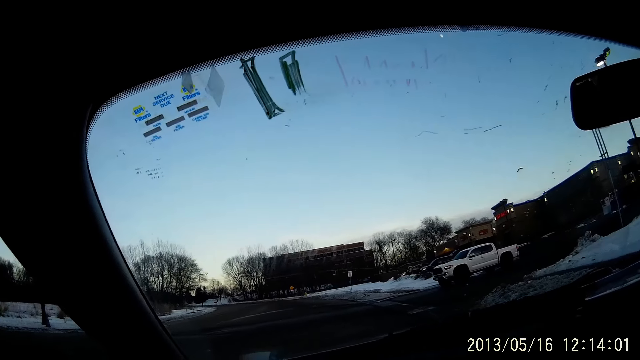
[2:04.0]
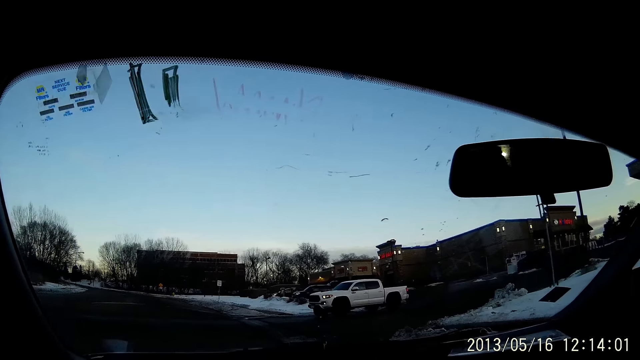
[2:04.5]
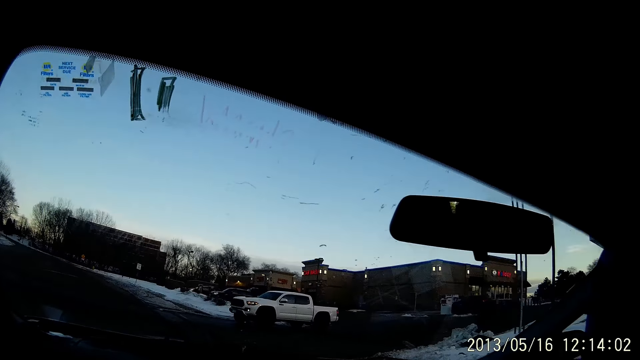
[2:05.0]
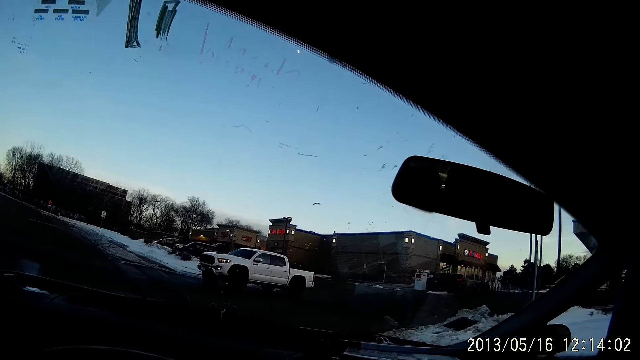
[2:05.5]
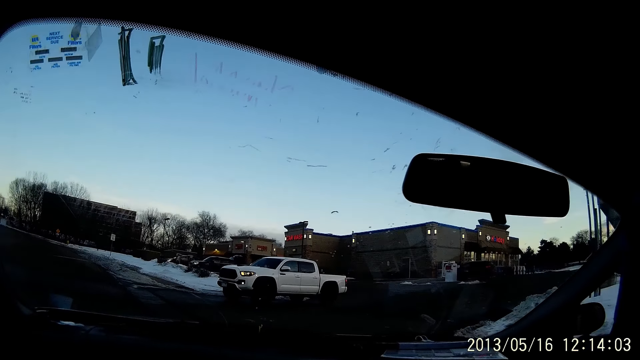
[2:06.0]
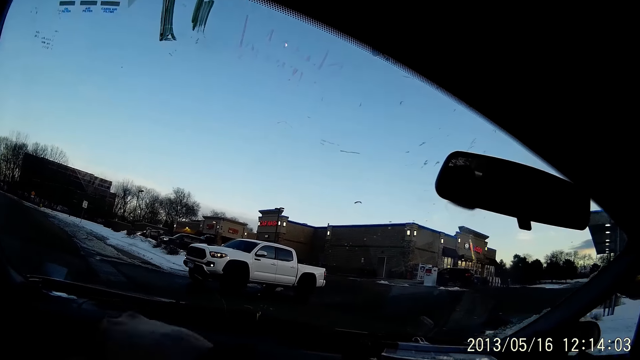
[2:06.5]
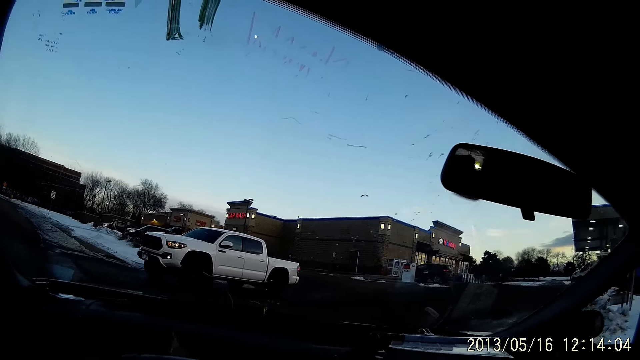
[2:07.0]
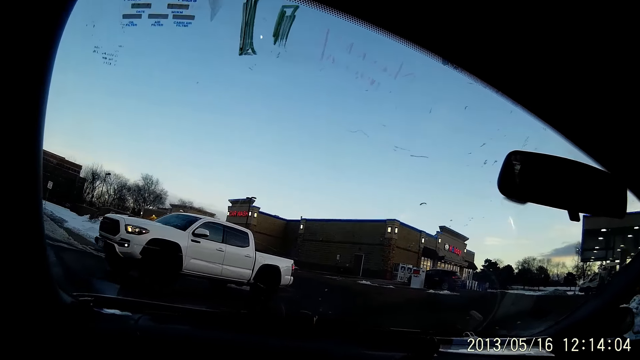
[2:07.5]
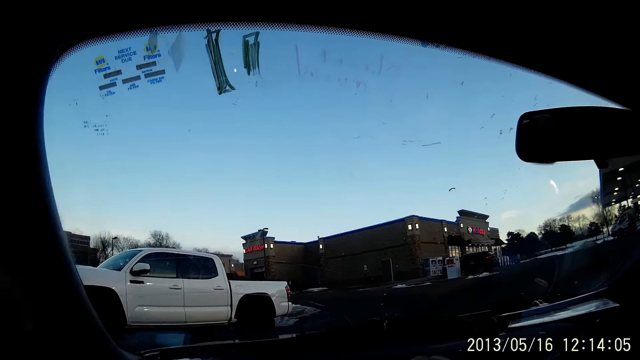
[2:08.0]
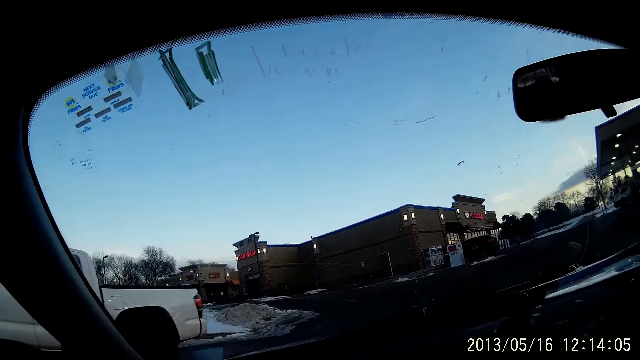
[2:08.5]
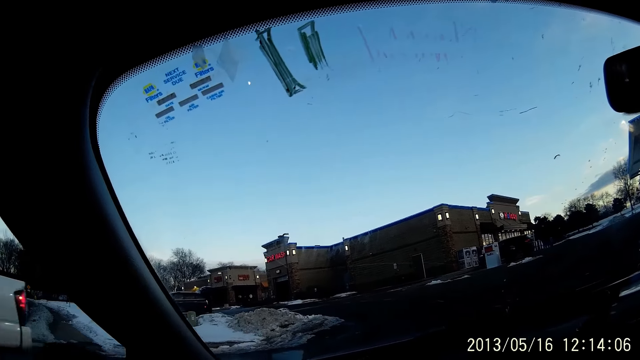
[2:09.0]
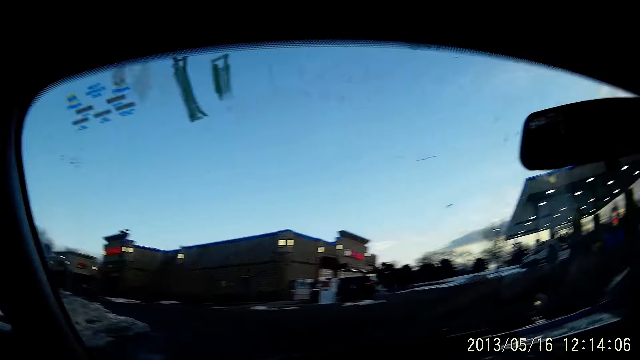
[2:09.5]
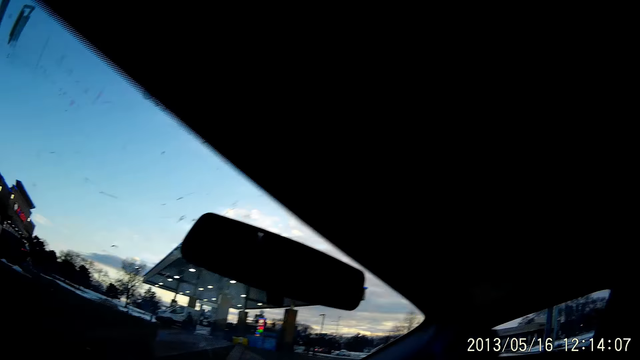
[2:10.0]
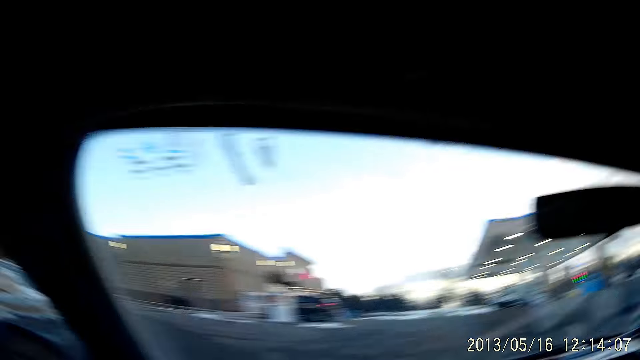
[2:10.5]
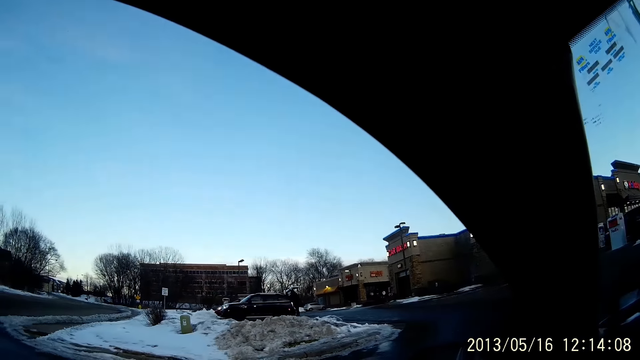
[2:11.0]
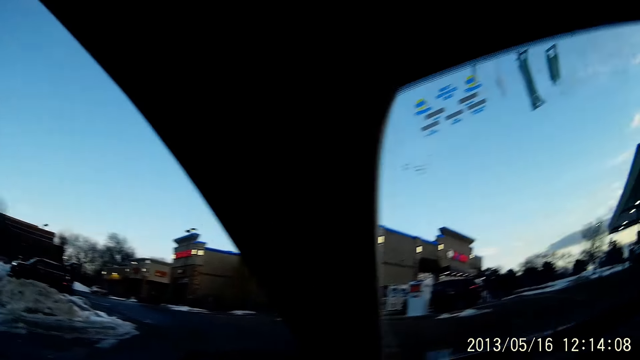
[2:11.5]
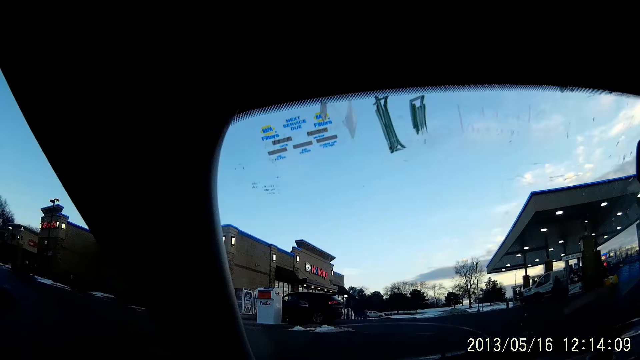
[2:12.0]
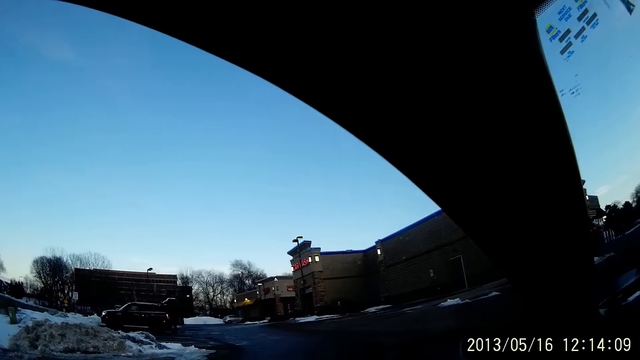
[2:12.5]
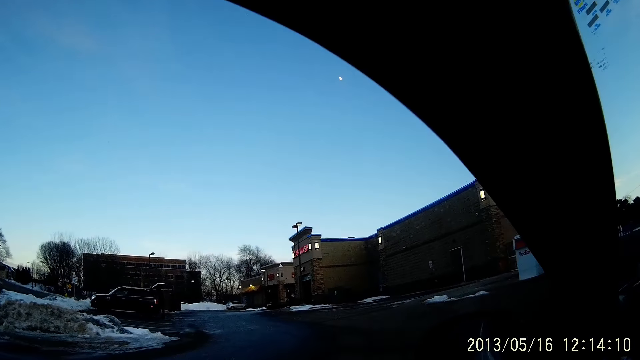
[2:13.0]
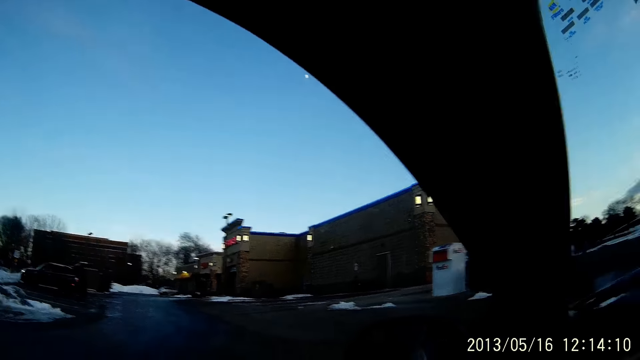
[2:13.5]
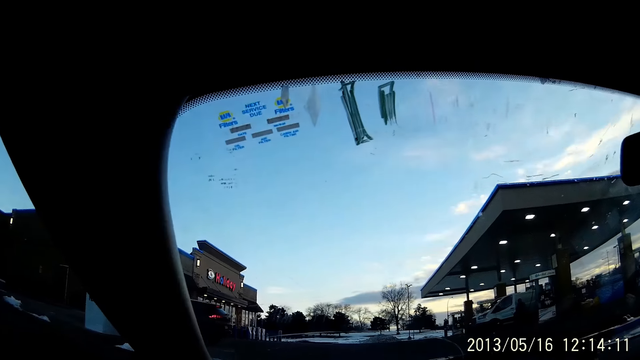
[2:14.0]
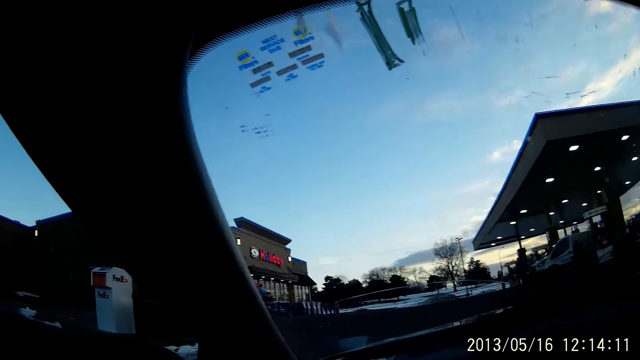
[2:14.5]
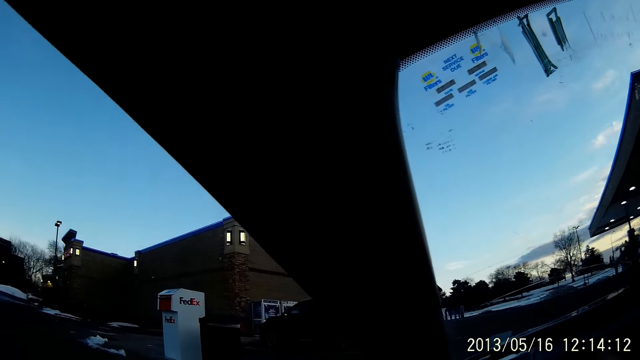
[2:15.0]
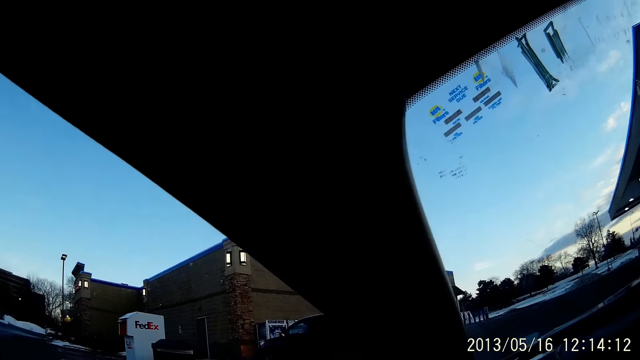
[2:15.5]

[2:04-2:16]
A white truck drives past the camera wearer.

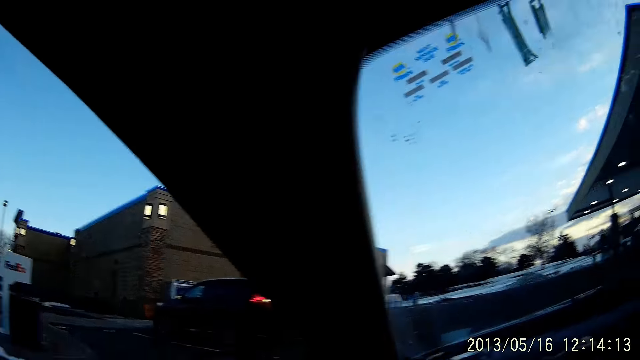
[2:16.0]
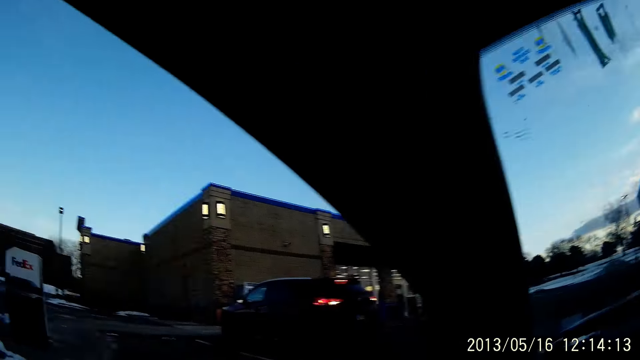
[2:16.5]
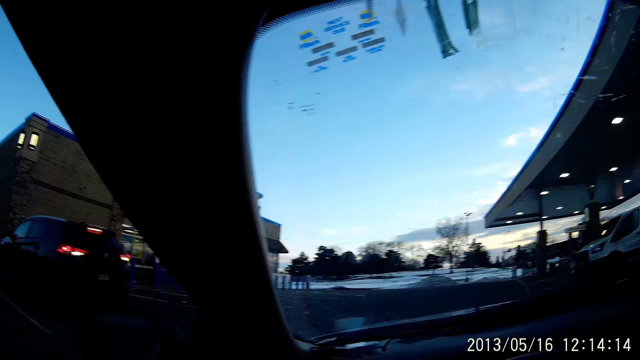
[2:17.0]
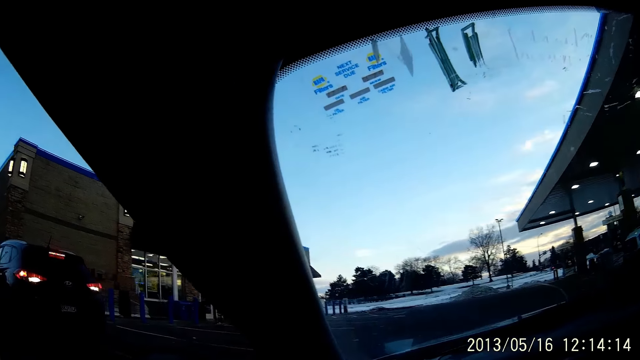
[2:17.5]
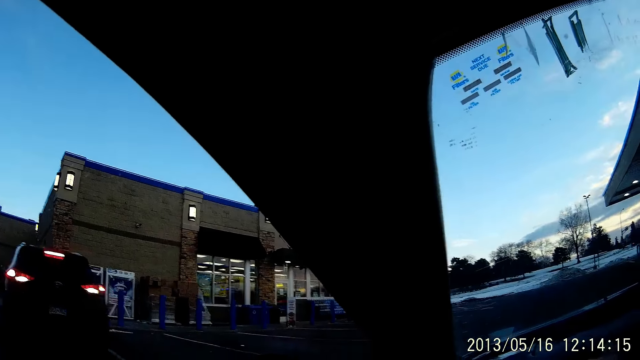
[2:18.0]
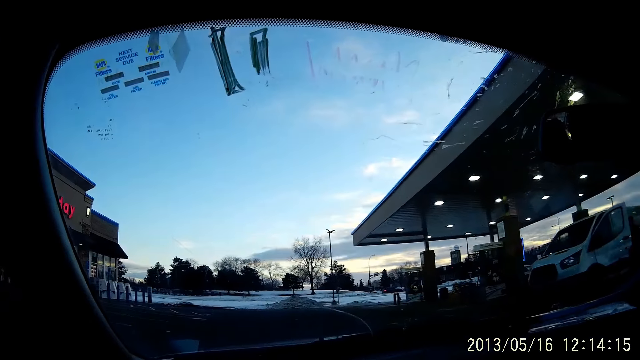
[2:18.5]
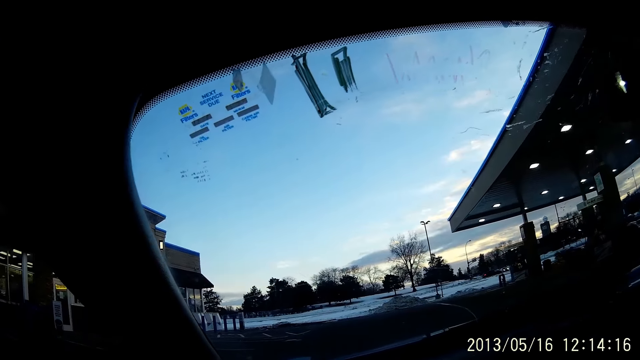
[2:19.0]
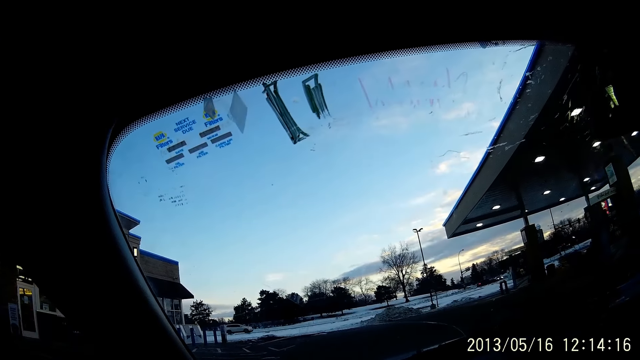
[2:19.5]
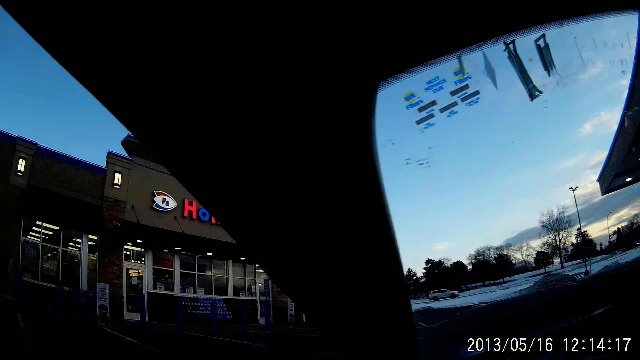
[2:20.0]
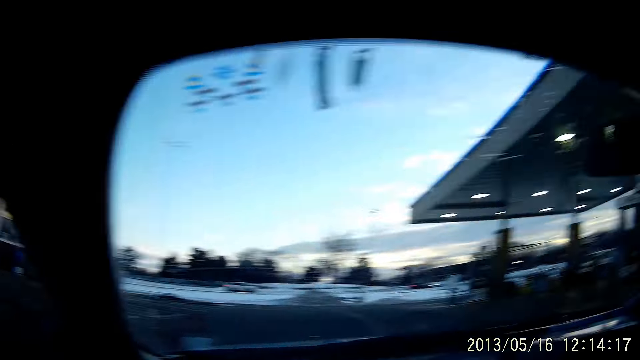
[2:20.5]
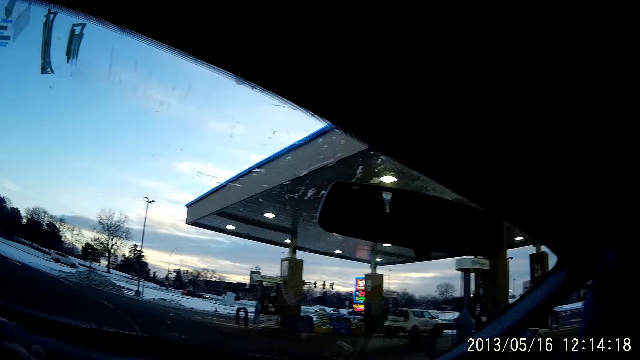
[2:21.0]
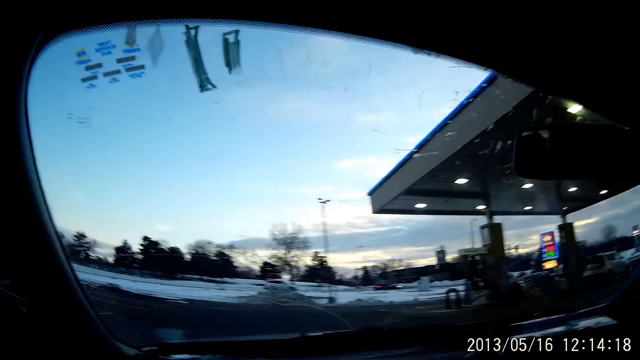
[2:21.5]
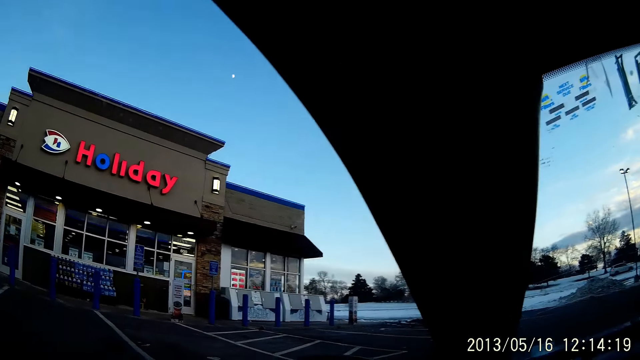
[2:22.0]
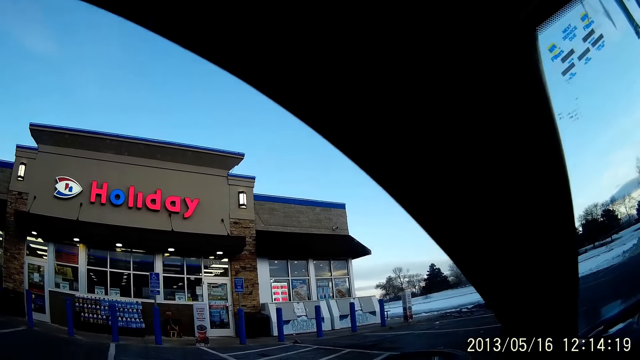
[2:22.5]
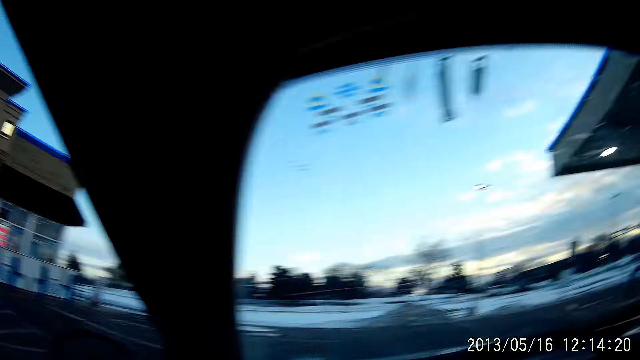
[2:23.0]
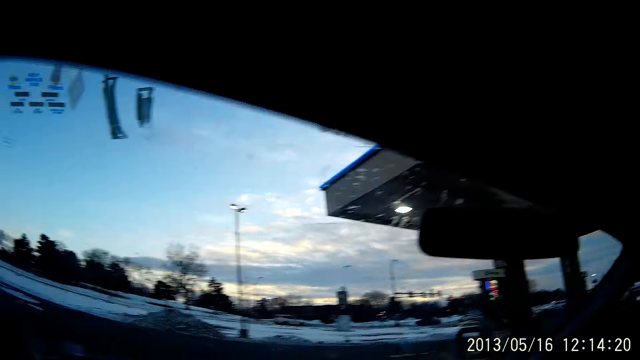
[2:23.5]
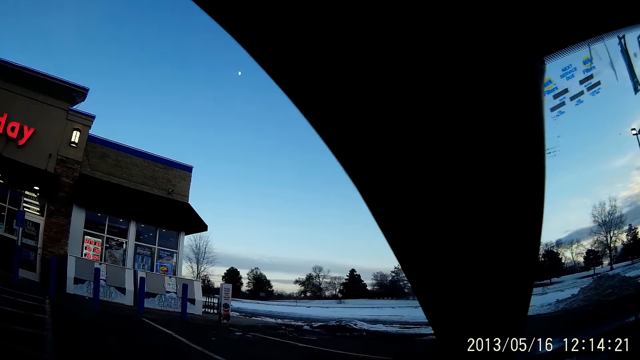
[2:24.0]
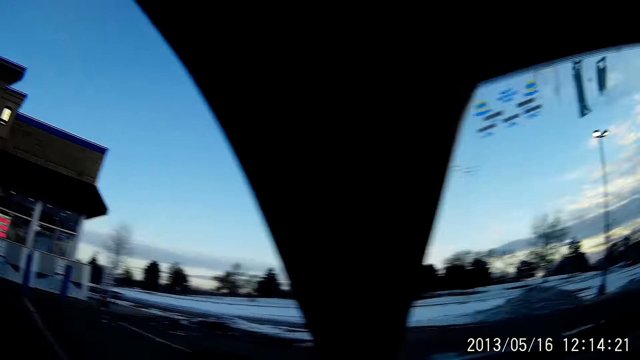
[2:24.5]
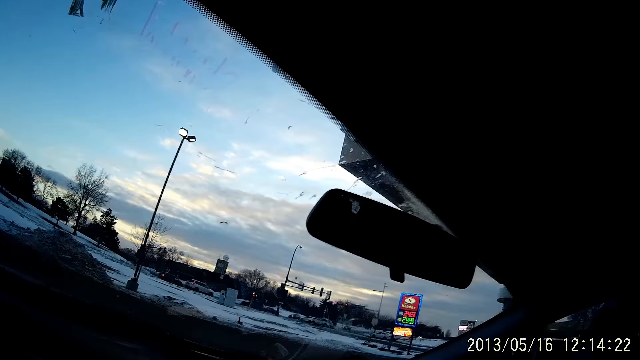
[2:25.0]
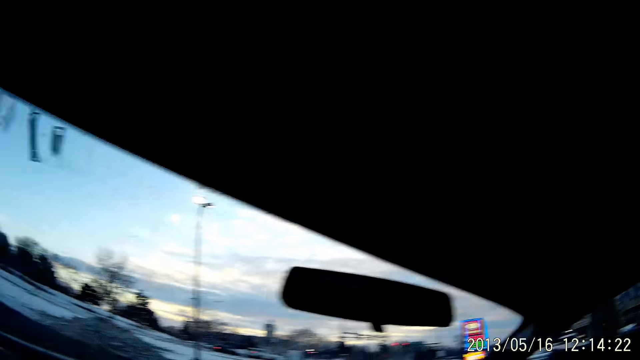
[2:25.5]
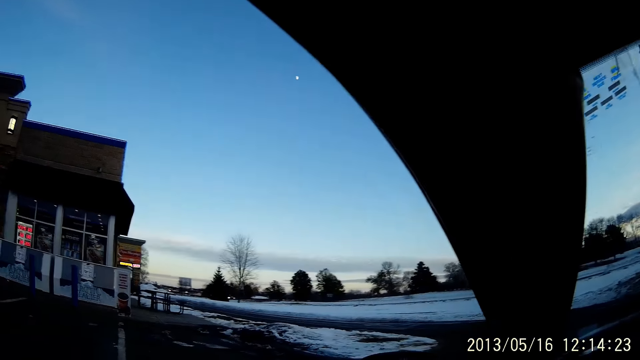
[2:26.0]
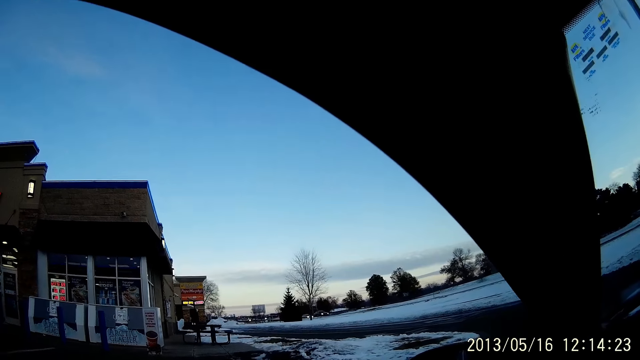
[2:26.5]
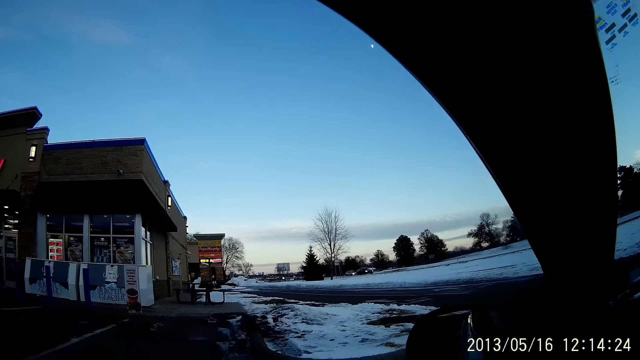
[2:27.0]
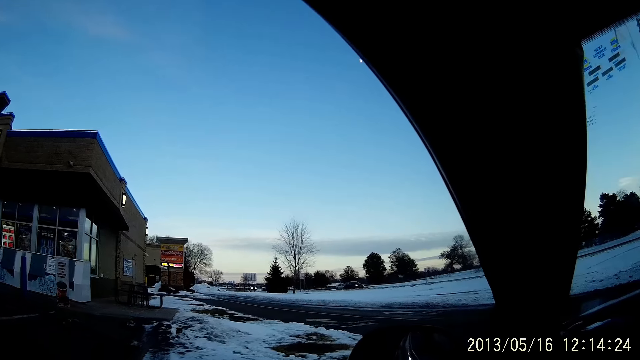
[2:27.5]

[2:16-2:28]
The camera wearer looks around.
